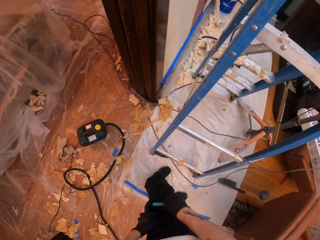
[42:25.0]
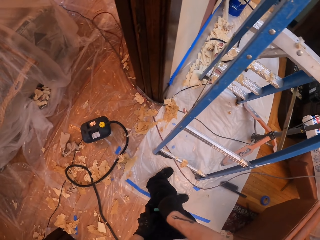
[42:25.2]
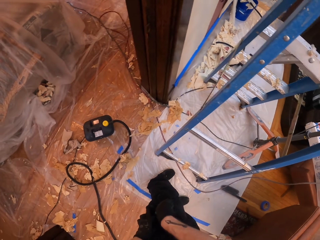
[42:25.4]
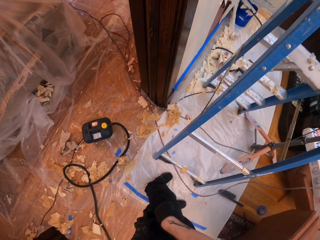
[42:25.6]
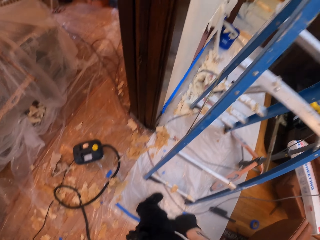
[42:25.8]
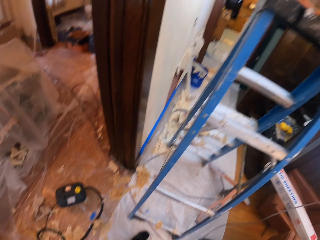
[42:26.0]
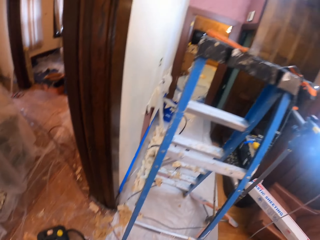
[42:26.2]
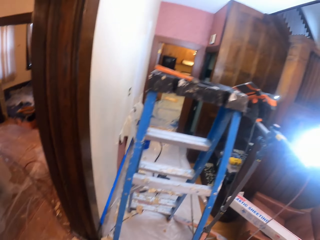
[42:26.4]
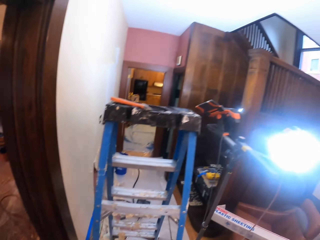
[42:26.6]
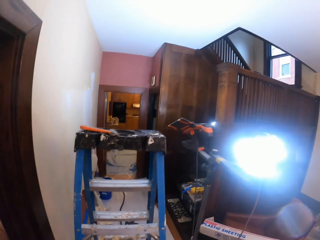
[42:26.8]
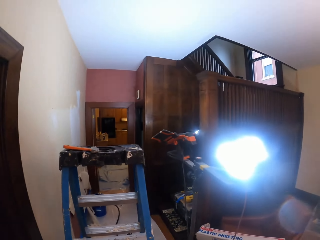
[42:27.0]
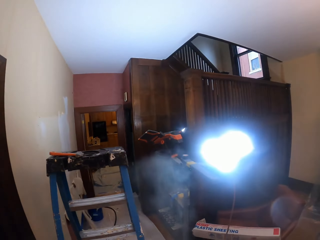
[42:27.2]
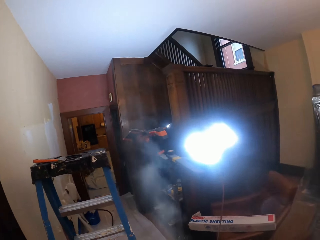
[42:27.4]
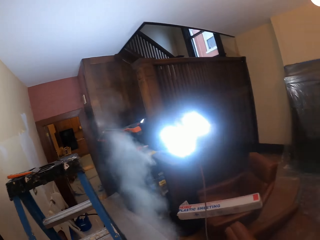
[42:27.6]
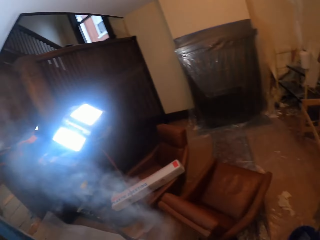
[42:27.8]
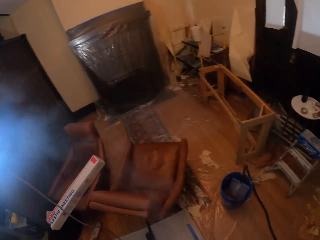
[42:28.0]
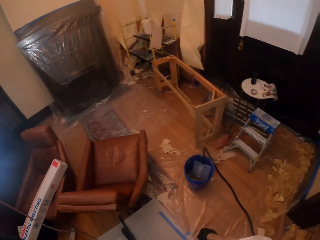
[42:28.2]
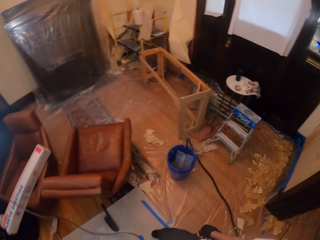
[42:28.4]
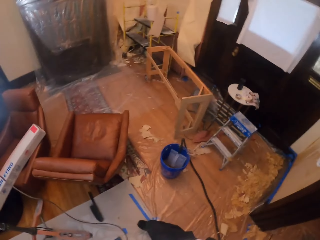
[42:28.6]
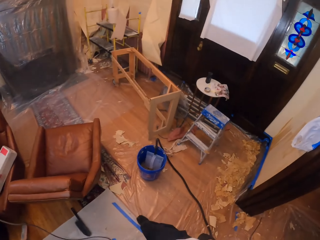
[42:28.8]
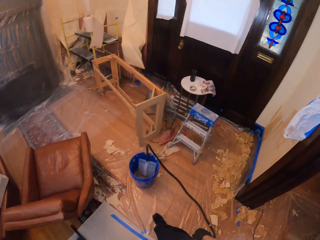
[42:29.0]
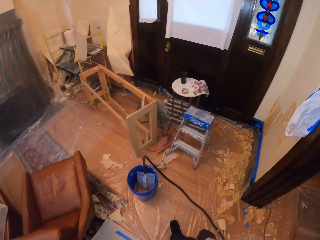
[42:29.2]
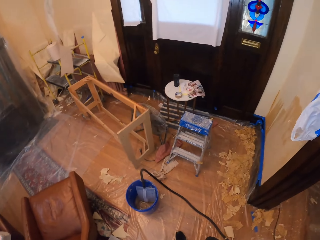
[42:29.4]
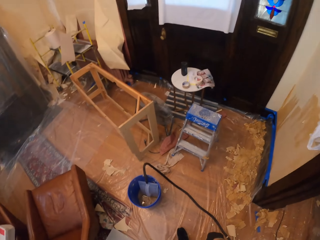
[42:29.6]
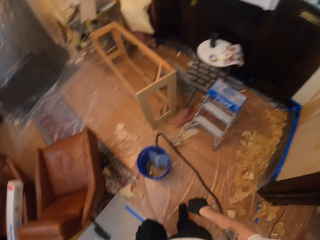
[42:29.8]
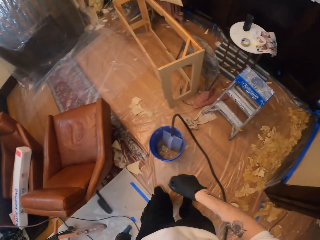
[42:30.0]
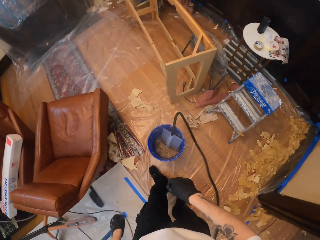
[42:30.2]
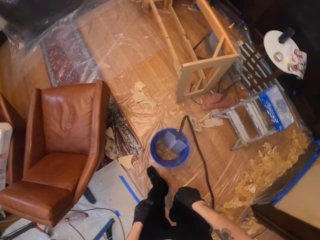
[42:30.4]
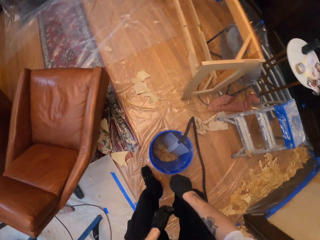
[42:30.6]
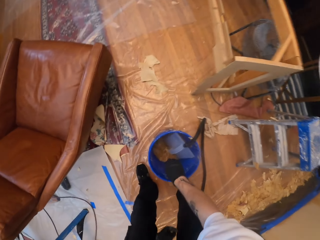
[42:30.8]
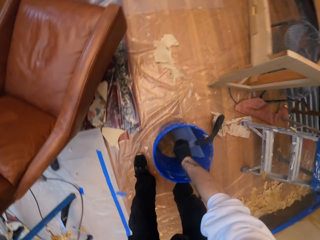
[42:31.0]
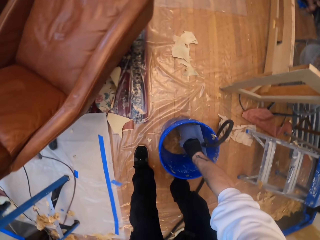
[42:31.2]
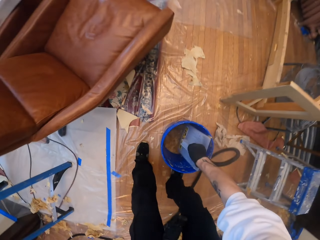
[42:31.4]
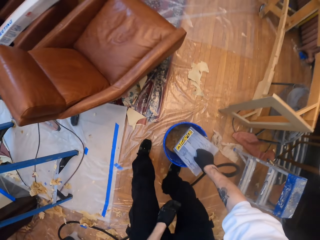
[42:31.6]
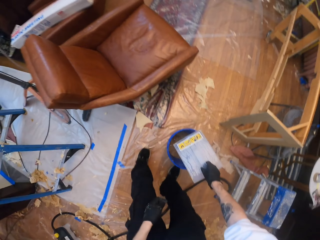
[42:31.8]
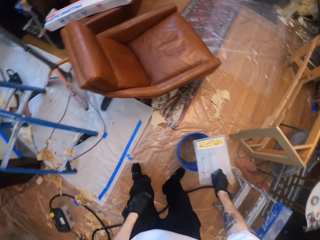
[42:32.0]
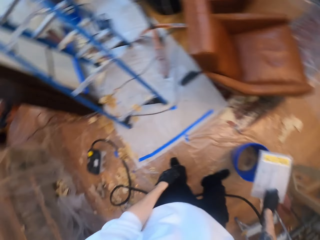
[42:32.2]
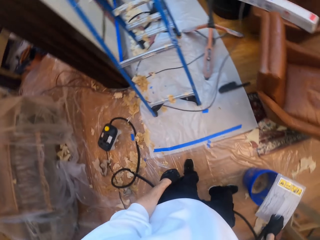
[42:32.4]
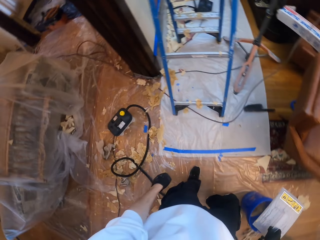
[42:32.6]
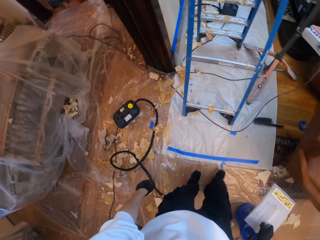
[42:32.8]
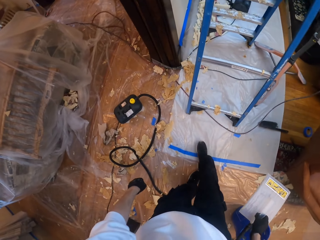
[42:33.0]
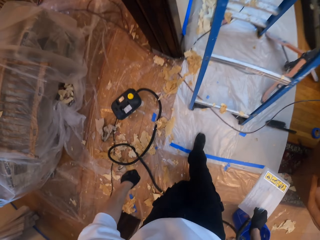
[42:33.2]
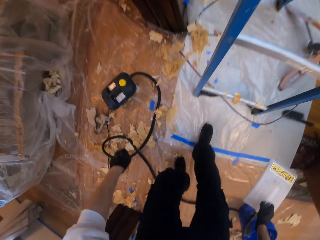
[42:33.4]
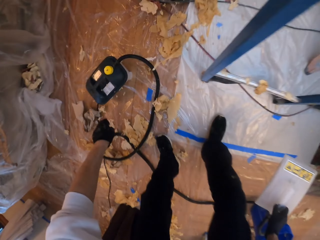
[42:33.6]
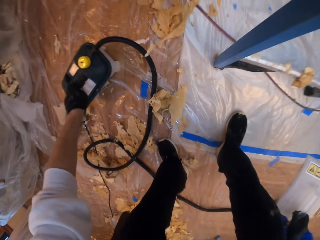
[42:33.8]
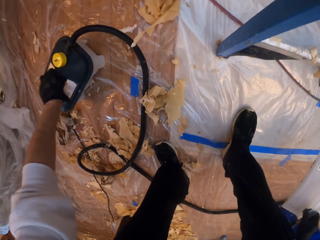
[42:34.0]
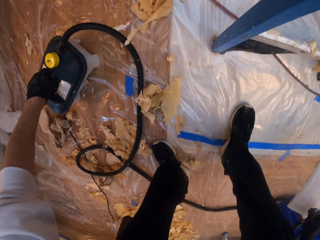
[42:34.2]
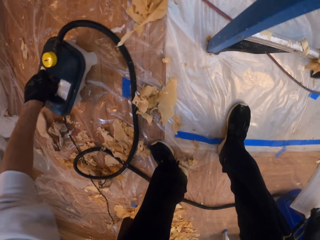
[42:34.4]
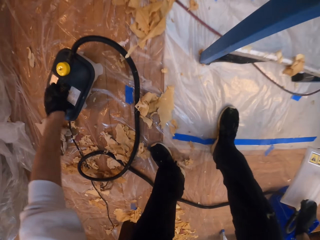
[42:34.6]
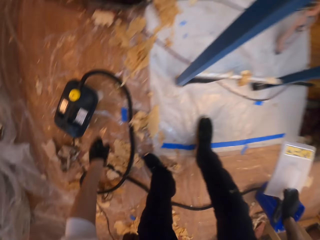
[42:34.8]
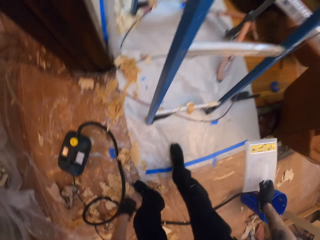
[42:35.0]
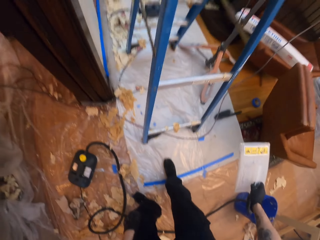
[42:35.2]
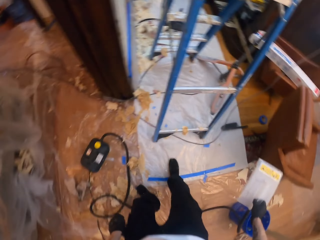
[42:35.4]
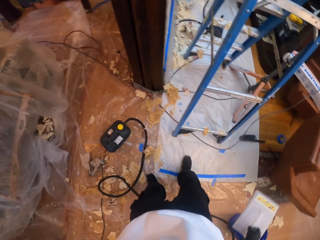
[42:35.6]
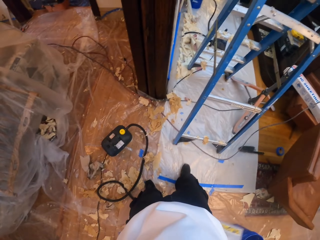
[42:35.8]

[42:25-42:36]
The camera wearer holds a pocket with hands. They put a vape pen in his pocket. They walk towards a bucket. They look around. They pick something. They hold something on the floor.

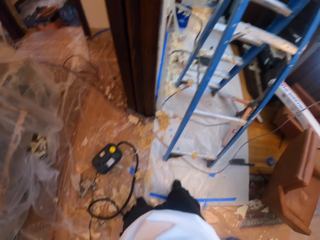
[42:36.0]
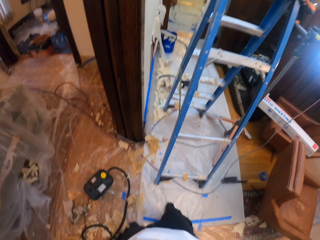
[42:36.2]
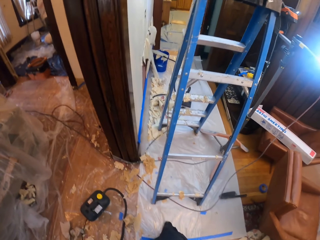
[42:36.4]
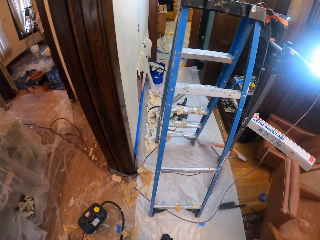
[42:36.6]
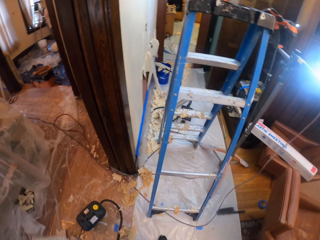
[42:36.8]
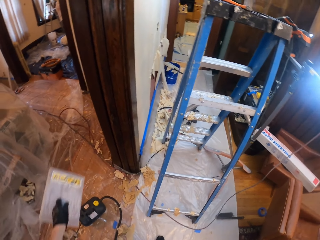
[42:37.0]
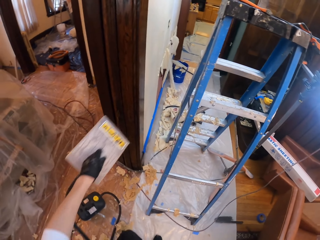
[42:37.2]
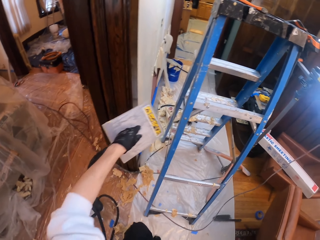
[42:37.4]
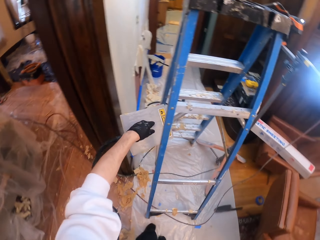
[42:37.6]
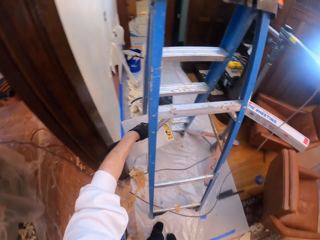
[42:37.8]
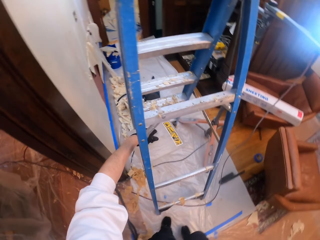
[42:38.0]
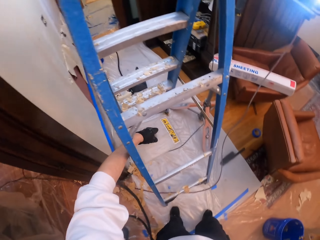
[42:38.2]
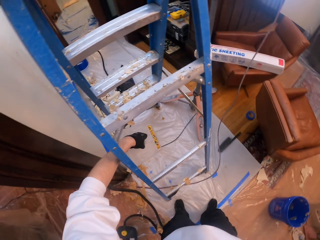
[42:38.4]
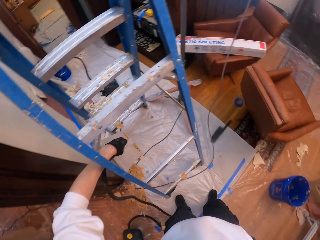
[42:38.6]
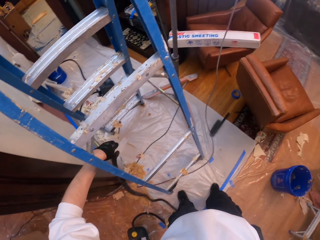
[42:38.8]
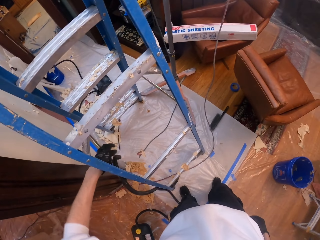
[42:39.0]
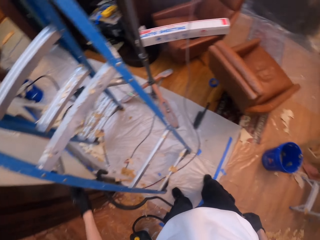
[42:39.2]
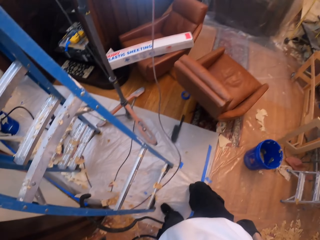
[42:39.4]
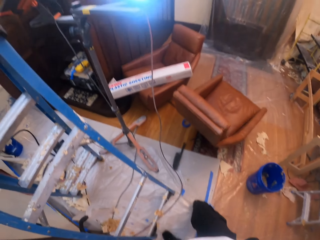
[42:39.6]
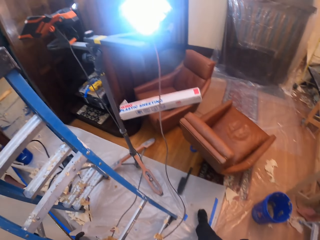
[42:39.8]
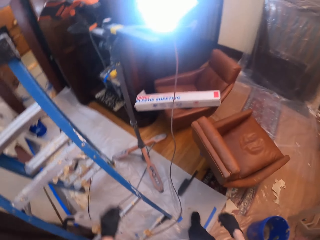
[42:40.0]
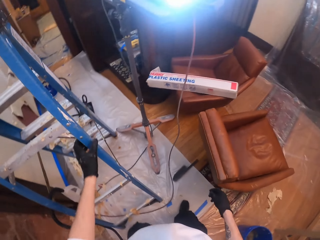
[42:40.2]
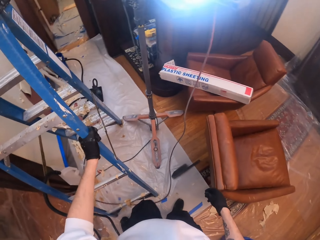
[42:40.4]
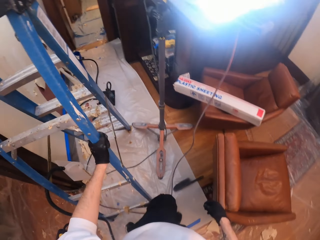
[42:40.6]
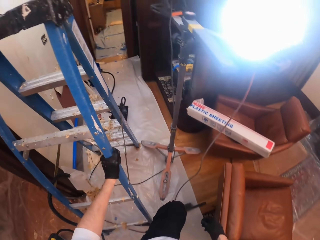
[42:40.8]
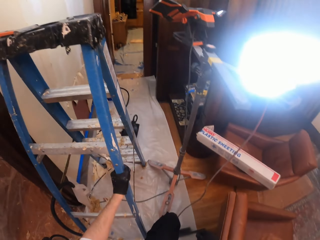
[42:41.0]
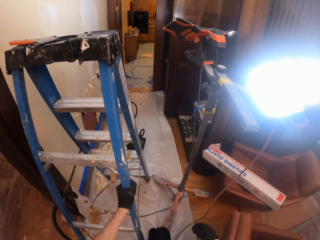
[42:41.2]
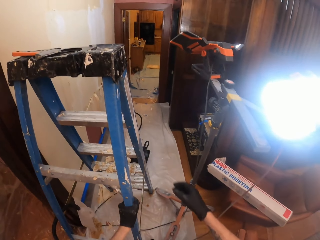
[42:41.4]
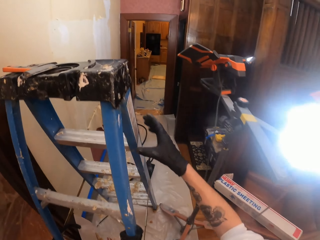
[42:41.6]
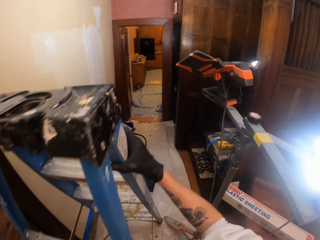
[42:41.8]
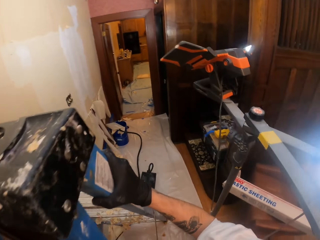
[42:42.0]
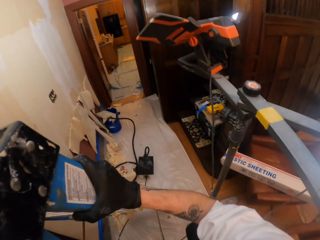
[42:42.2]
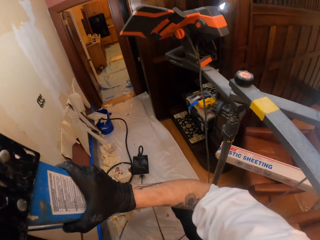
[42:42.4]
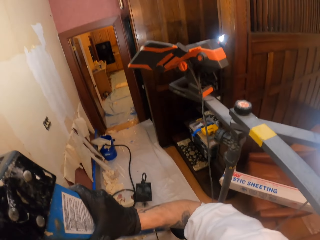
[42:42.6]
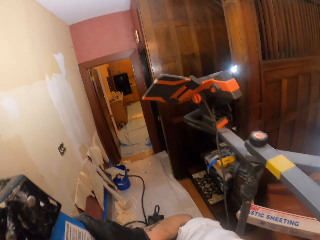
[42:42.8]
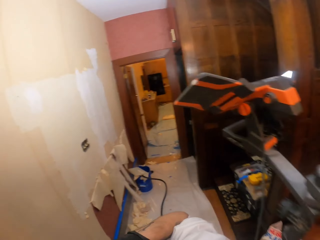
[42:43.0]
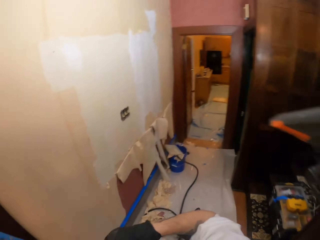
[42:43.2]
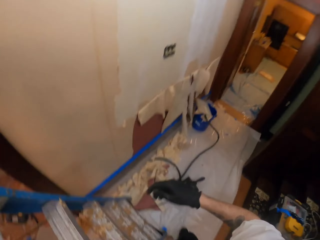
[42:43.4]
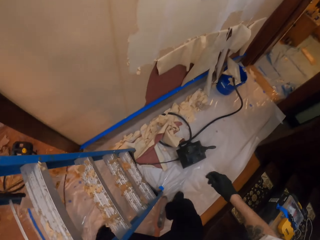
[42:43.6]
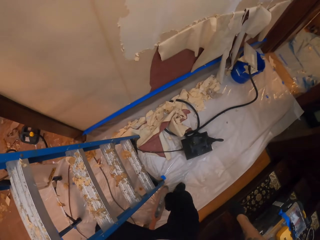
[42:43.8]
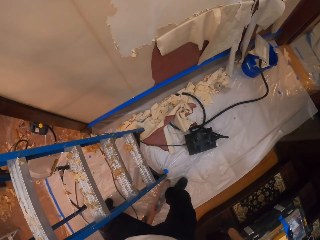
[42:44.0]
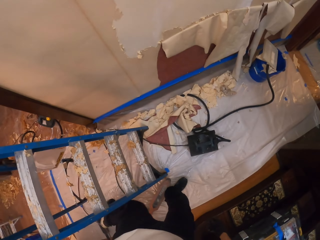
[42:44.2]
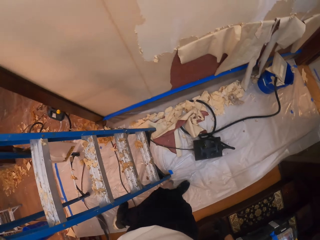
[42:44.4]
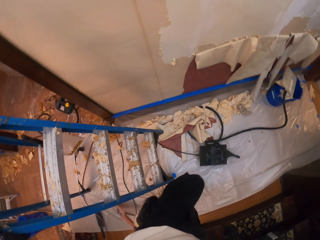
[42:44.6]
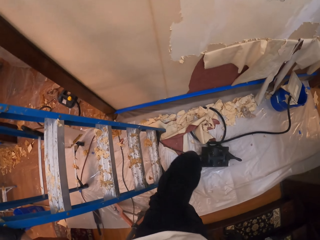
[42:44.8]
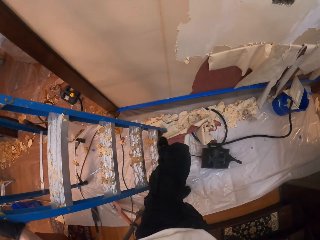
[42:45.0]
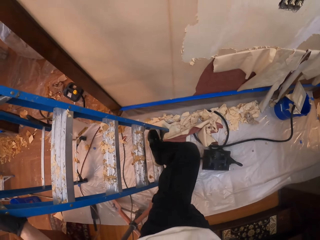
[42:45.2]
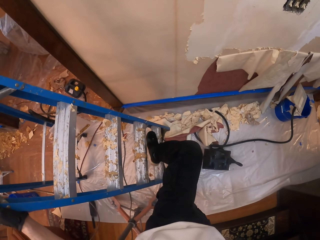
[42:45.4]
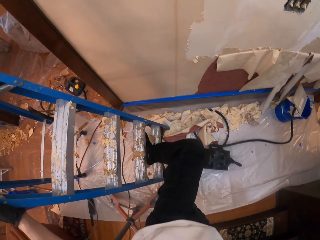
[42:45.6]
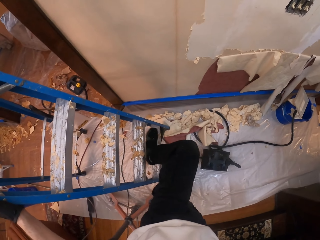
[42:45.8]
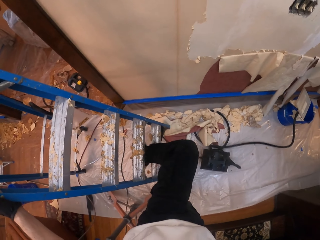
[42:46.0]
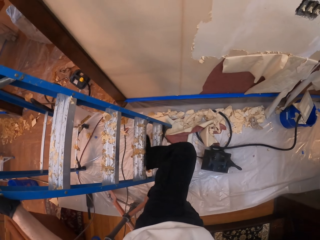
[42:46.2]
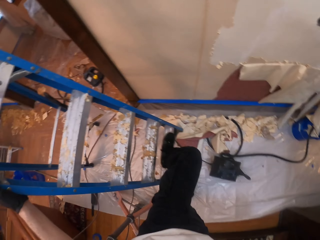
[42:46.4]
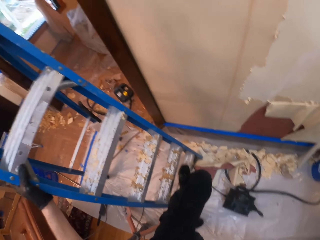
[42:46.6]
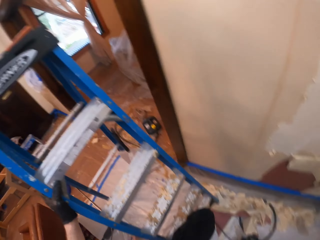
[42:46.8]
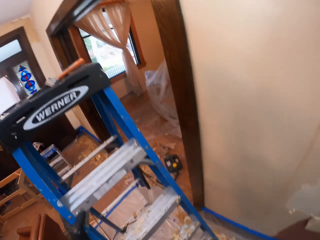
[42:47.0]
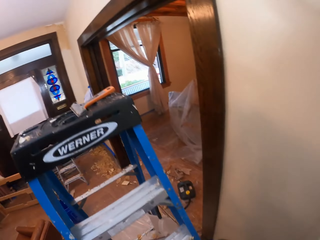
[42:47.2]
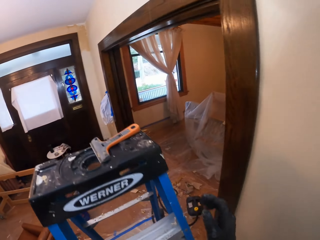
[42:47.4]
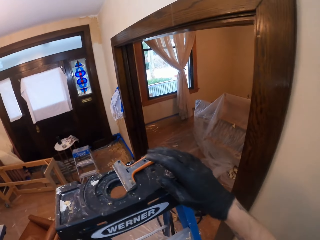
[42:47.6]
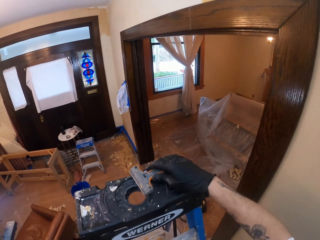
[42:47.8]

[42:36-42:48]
The camera wearer switches something to the other hand. They pick up a wallpaper steamer. They hang something on a ladder. They hold the ladder with a hand. They walk around. They hold the ladder with the other hand. They remove solid paint on the ladder with a leg.
